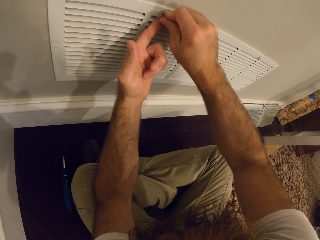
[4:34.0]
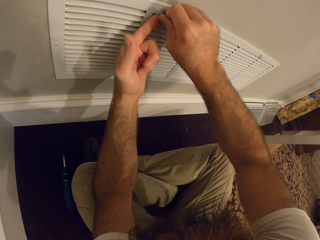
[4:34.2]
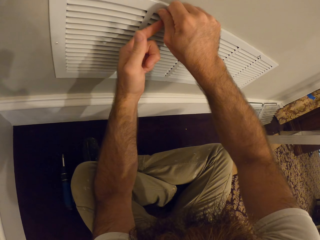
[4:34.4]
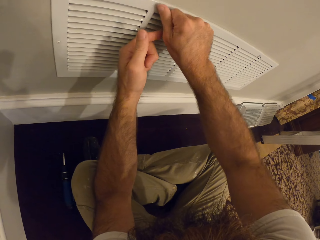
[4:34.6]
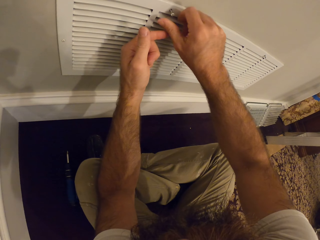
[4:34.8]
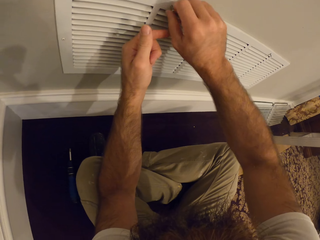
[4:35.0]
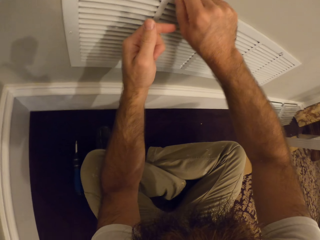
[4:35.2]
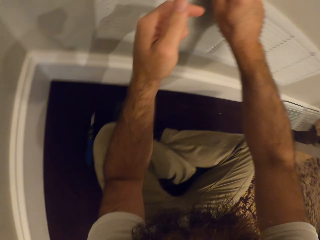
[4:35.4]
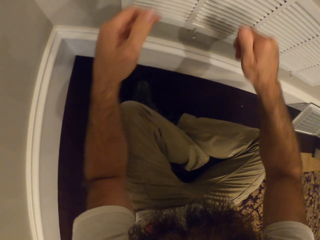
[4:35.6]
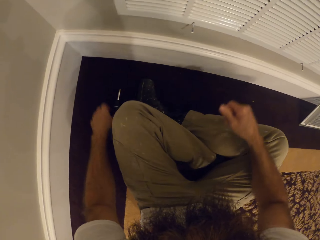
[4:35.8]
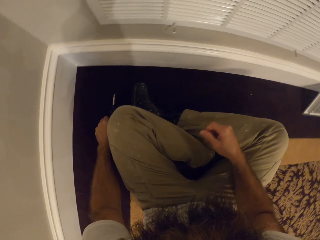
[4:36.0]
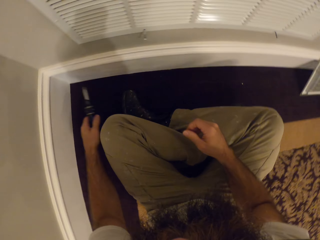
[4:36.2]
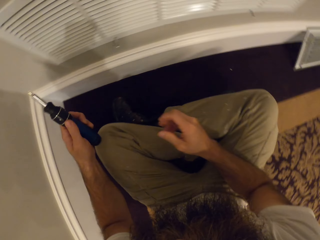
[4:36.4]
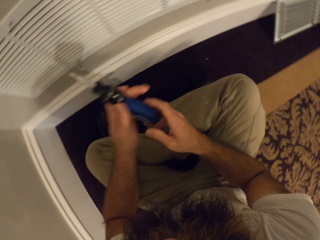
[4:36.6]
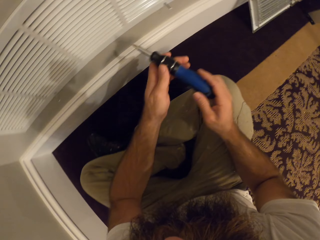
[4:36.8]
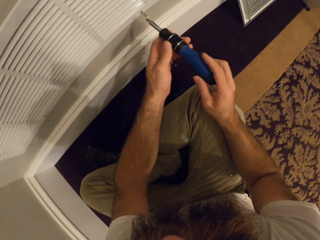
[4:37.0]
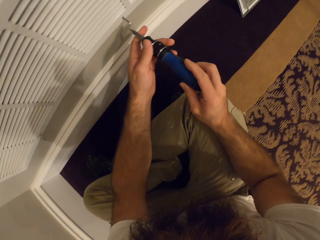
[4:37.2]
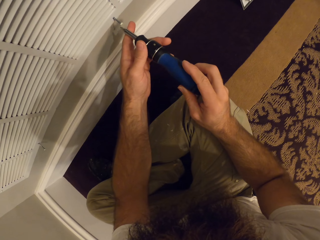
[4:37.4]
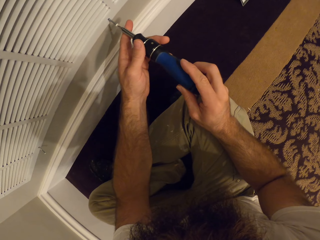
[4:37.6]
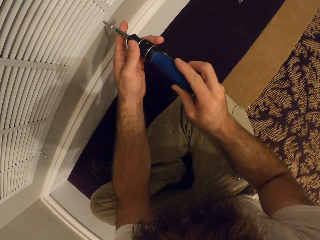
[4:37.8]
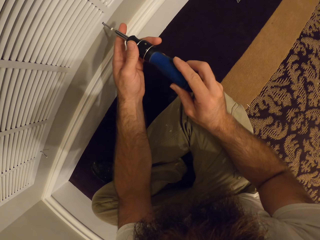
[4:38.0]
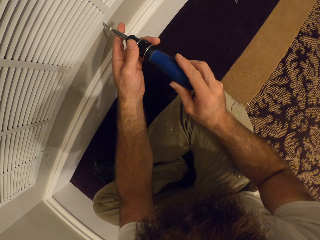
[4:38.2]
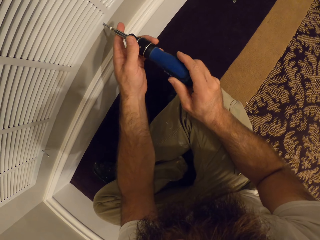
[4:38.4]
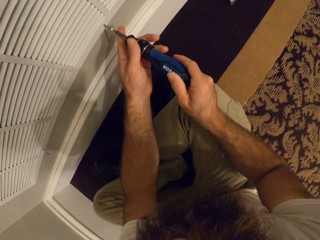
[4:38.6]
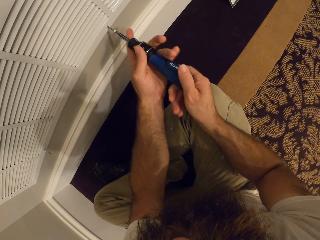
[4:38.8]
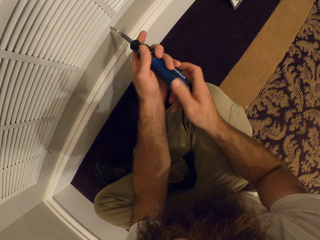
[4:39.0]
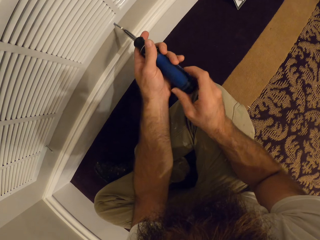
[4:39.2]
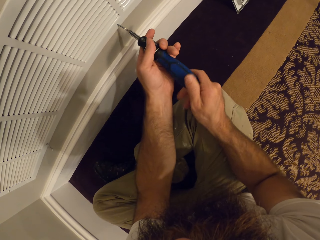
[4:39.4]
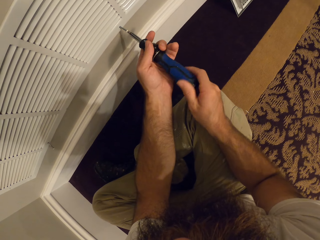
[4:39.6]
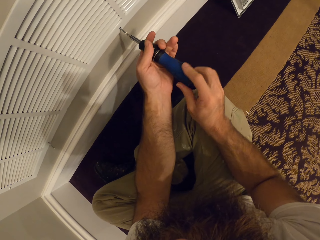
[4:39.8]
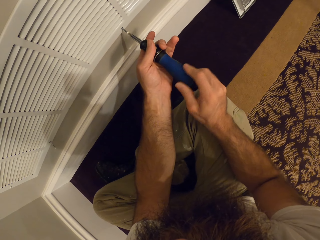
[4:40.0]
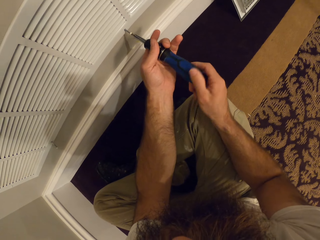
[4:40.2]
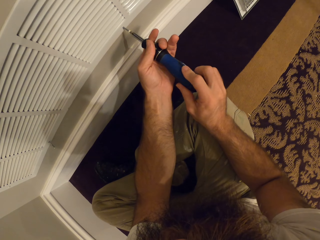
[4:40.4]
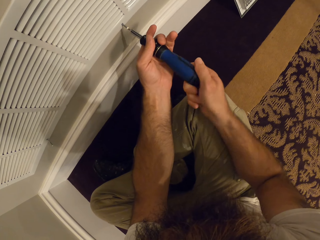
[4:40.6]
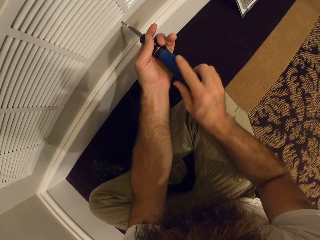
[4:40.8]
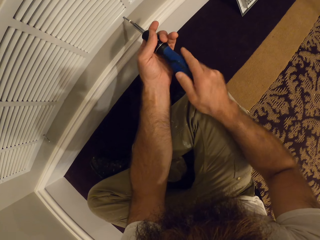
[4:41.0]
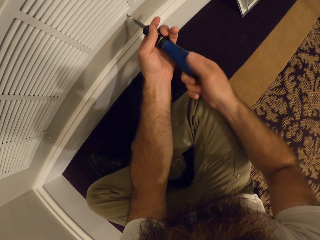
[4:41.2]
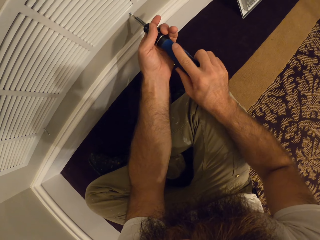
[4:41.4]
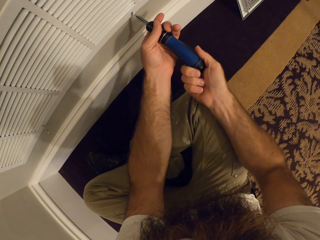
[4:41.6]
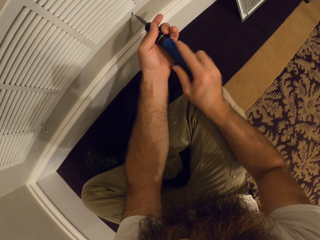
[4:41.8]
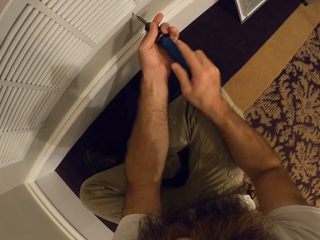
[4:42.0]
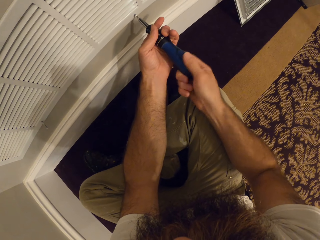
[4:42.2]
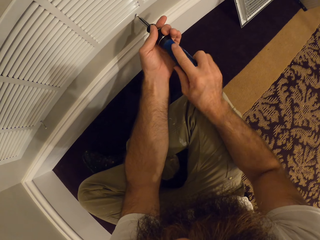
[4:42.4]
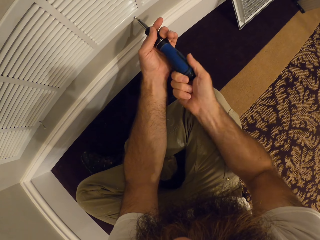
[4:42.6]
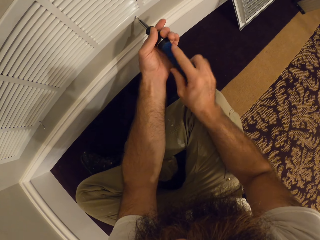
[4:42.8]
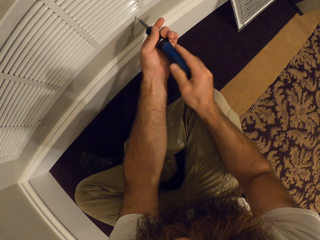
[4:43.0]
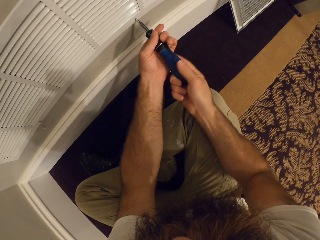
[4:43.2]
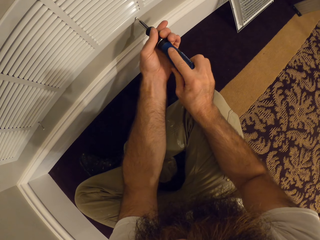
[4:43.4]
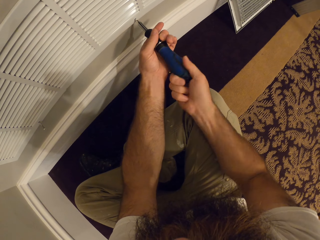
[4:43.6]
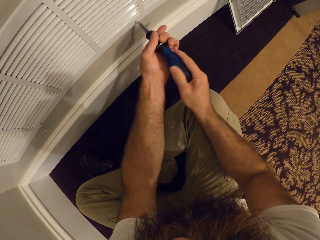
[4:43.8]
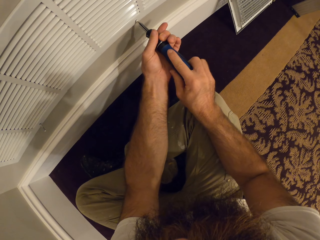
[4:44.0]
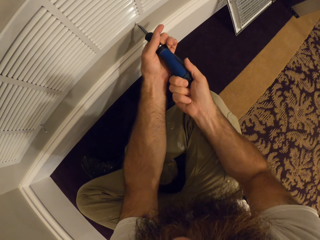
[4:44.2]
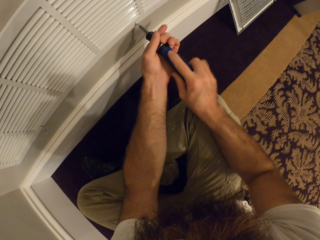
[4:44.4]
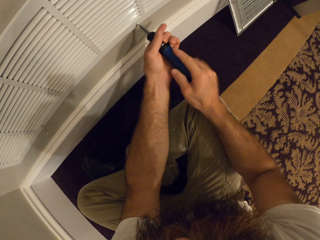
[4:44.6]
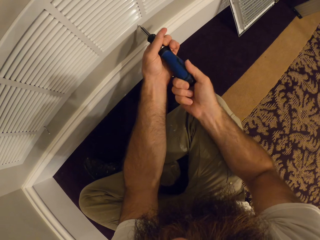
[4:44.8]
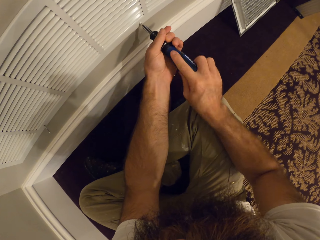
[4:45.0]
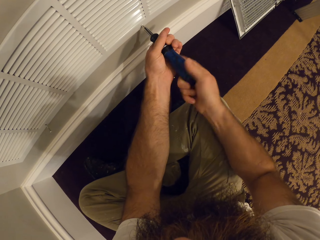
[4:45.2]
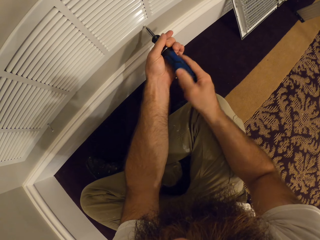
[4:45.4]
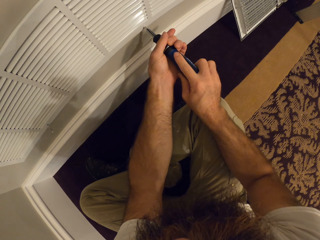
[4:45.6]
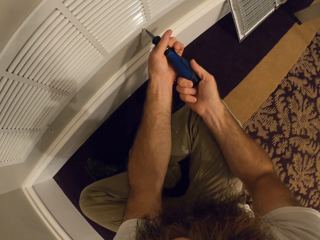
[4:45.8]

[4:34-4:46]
The camera wearer picks up the screwdriver from the ground with his left hand. He screws the vent to the wall with the screwdriver in both hands.

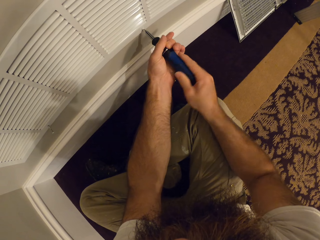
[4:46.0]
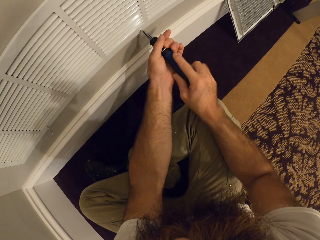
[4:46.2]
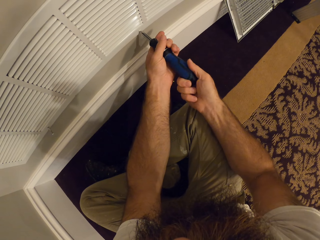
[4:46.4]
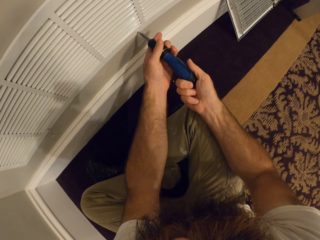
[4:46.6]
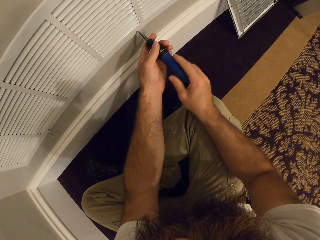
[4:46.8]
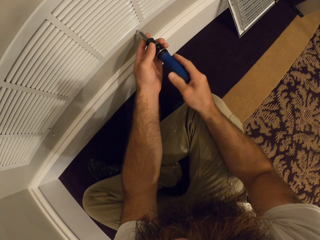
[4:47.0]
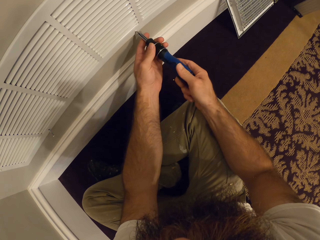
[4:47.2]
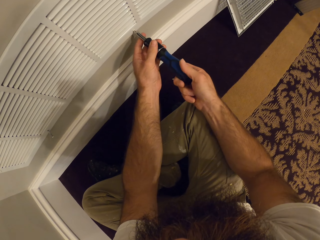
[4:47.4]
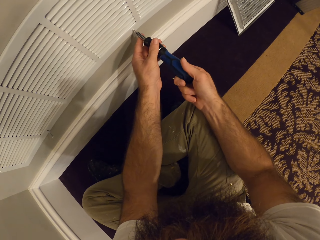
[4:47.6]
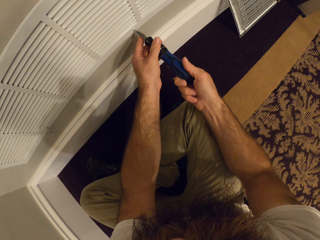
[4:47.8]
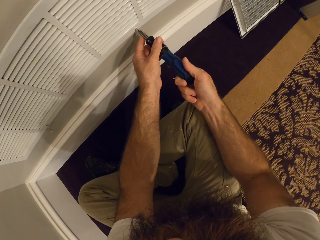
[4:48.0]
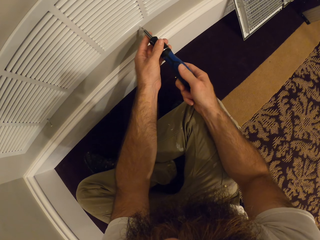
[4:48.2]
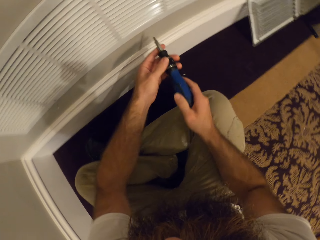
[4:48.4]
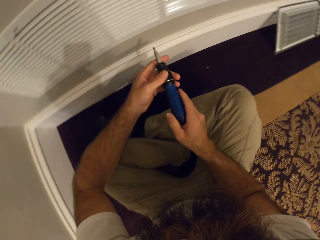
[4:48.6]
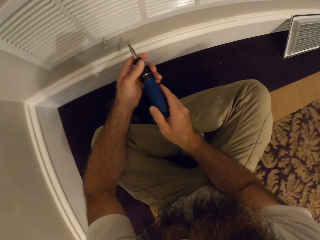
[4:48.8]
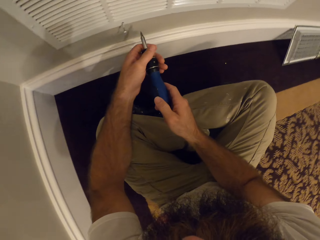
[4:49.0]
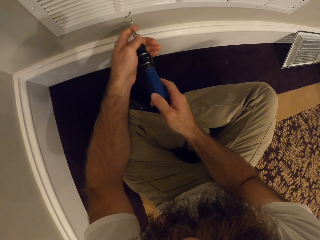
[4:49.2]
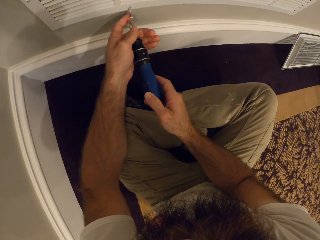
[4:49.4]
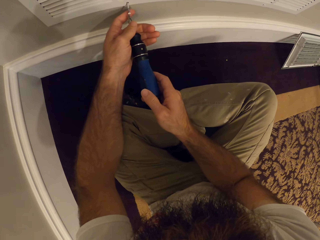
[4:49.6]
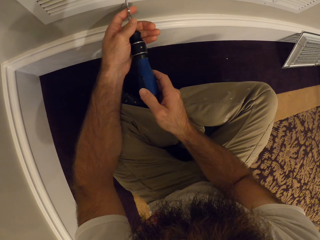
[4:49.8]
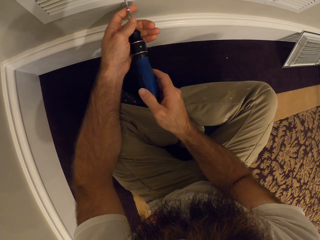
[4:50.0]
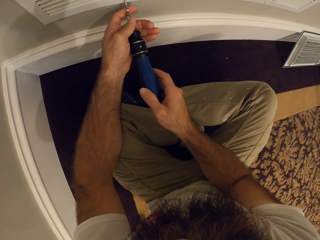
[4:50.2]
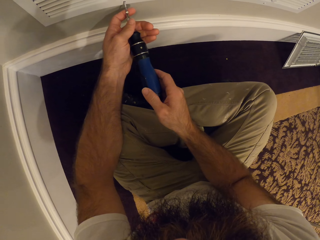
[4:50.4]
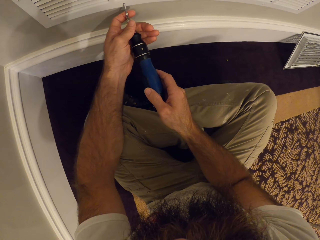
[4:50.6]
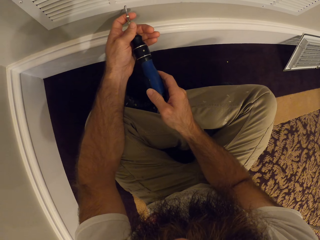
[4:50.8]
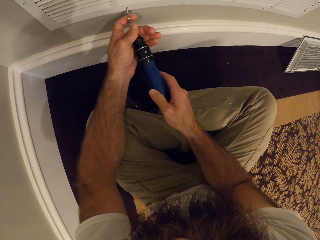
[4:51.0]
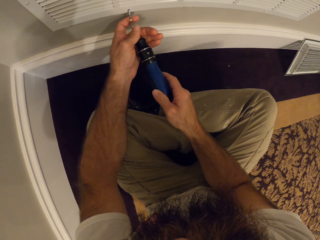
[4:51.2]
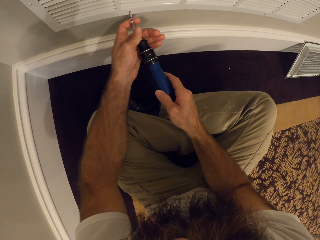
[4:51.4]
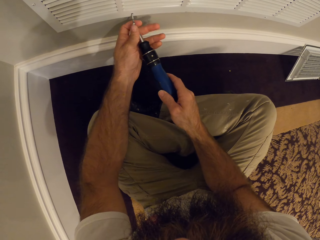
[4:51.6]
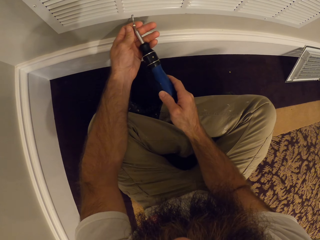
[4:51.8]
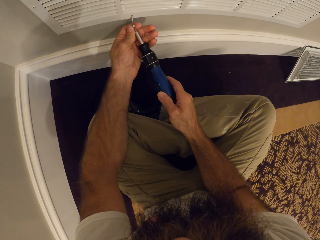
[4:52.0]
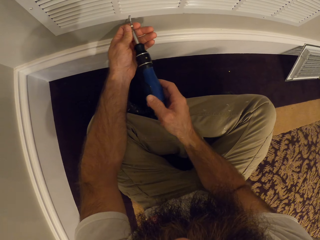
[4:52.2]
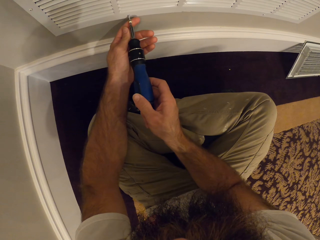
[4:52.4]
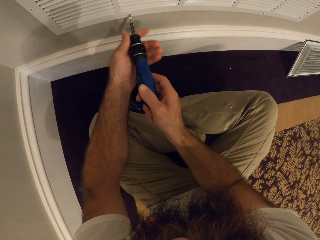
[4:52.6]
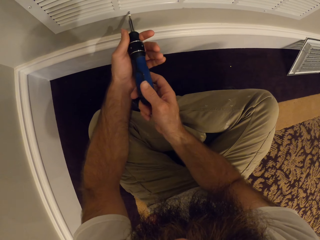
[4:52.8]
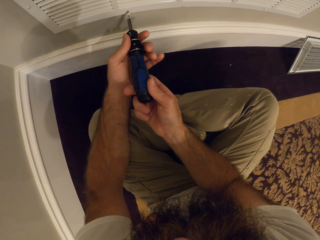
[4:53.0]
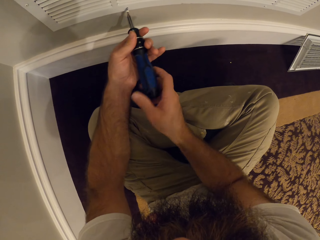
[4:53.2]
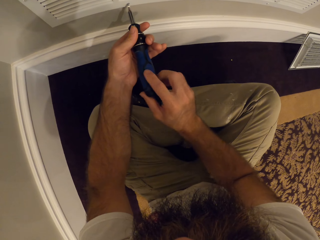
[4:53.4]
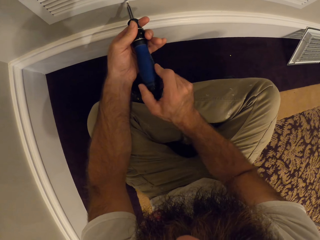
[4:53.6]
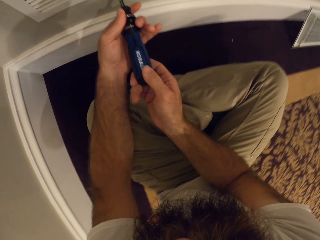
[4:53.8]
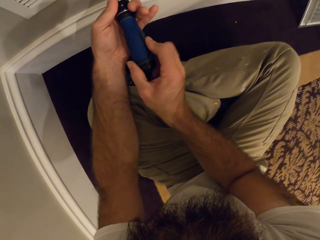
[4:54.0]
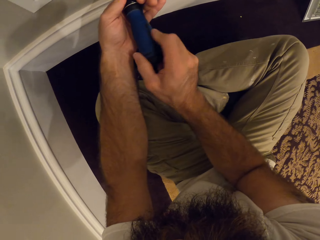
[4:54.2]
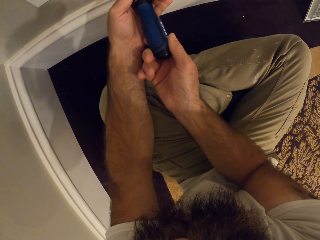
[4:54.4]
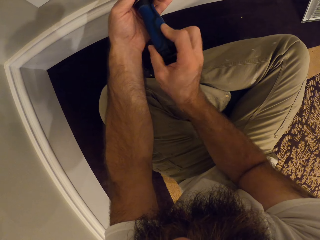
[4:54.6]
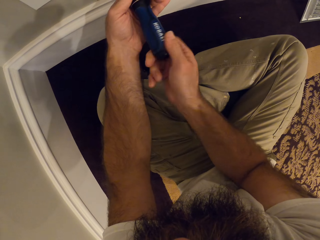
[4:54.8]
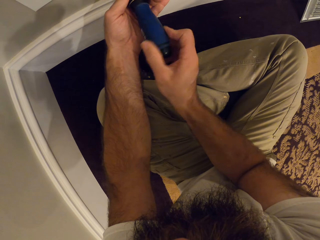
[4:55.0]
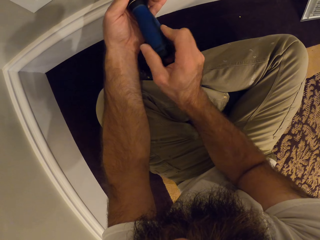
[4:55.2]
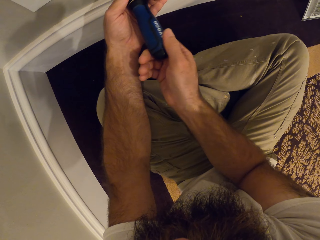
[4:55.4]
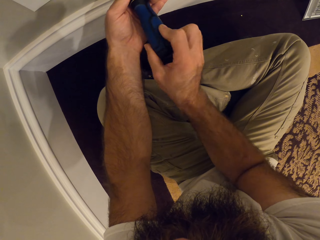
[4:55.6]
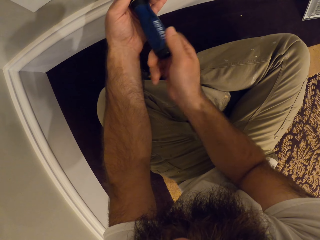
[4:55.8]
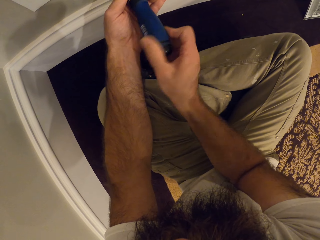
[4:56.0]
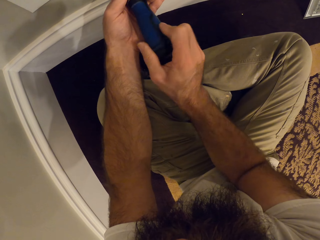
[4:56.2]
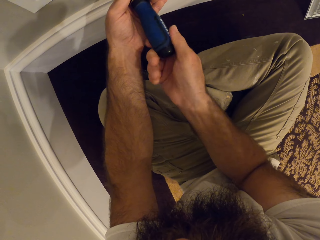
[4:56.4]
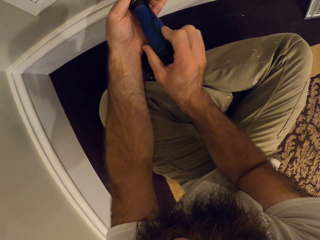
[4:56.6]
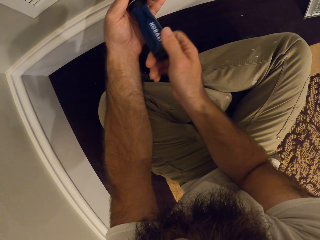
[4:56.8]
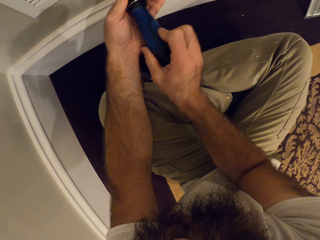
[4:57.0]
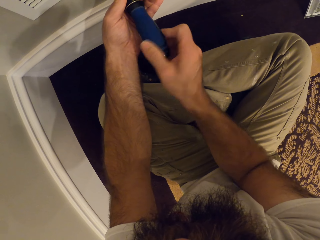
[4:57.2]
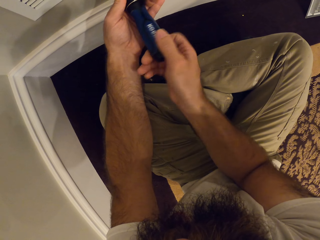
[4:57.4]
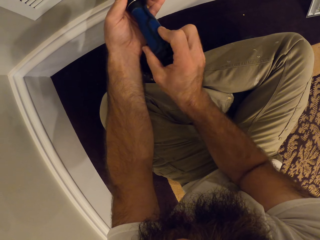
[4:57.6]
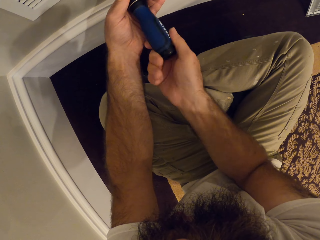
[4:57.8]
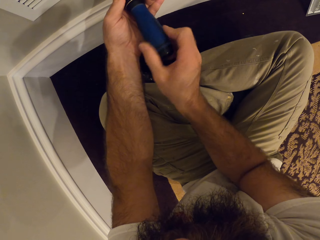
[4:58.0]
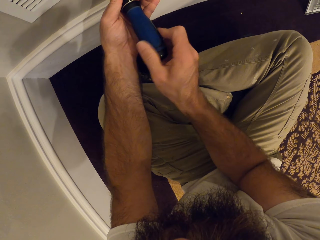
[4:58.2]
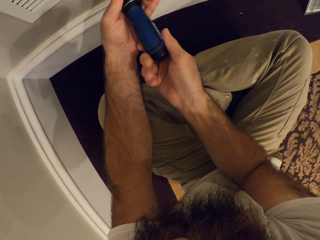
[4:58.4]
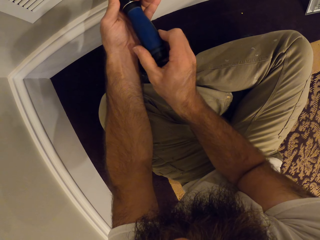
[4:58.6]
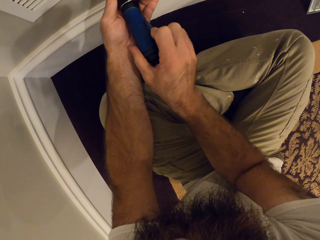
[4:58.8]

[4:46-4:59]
The camera wearer inserts a screw into the air vent cover with the screwdriver in both hands.
